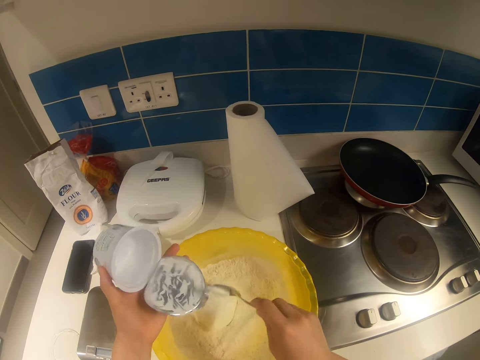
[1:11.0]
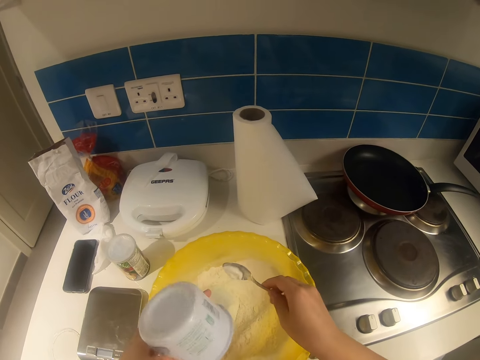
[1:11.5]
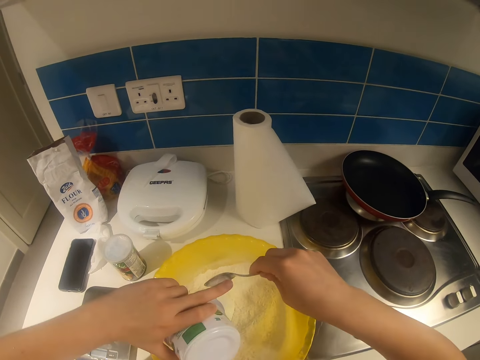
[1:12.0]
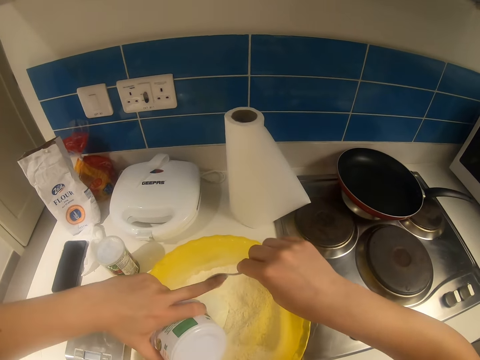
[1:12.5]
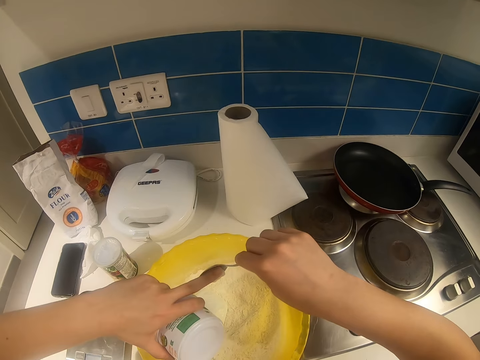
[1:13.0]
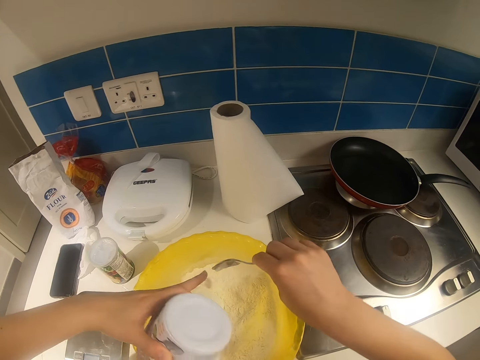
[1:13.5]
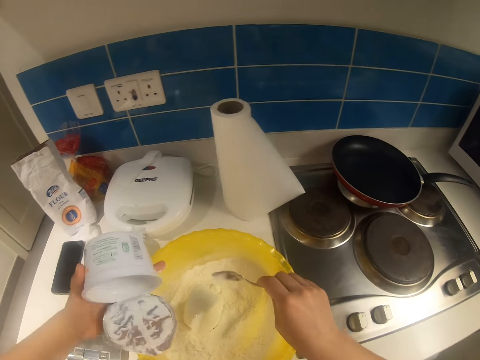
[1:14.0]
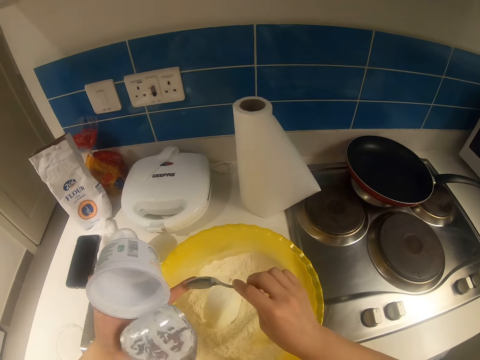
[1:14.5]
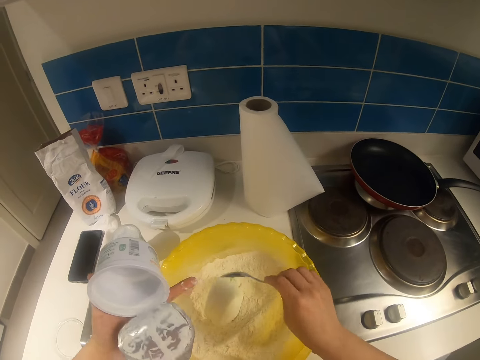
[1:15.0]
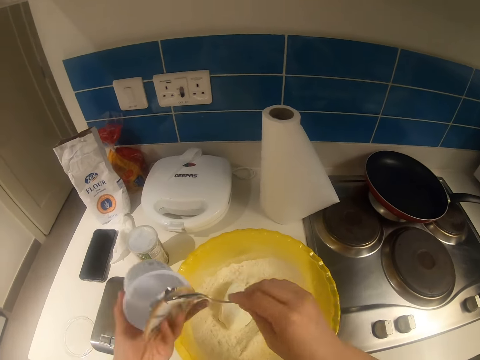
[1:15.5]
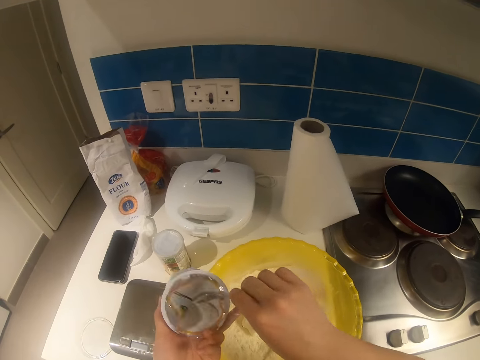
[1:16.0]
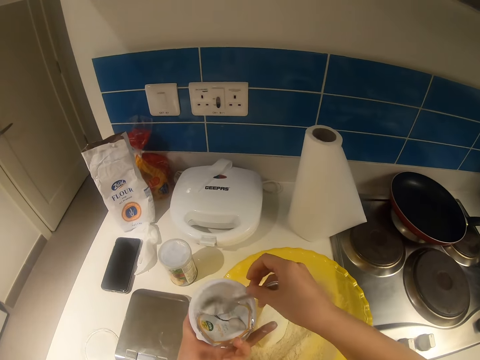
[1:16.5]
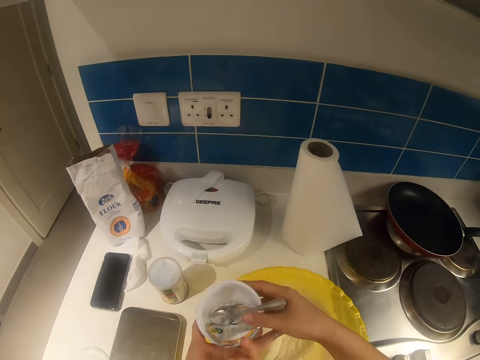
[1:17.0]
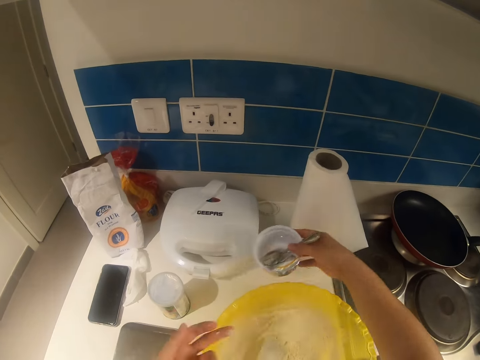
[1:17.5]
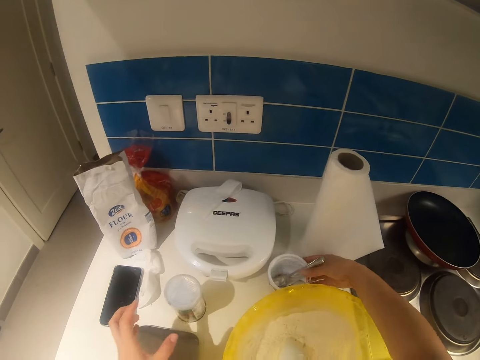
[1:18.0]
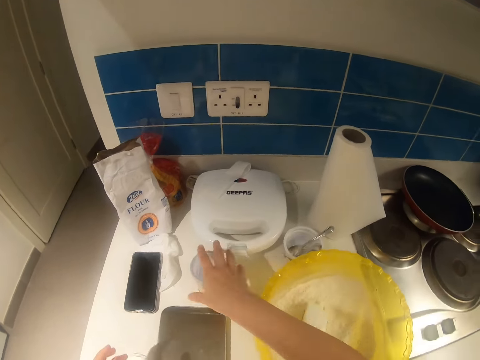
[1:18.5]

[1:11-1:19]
The camera wearer scoops cream from the spoon in her right hand with her left hand. She puts the spoon in her right hand in the container in her left hand. She passes the container in her left hand to her right hand. She places the container in her right hand on the kitchen counter.

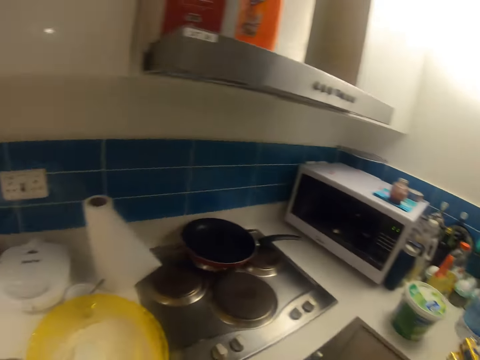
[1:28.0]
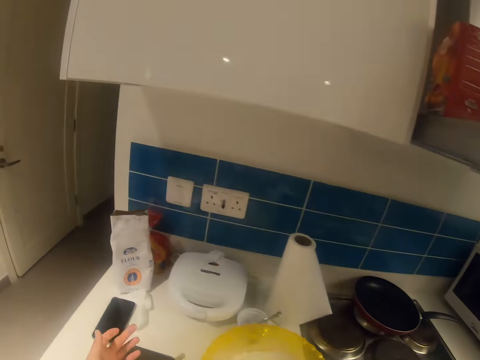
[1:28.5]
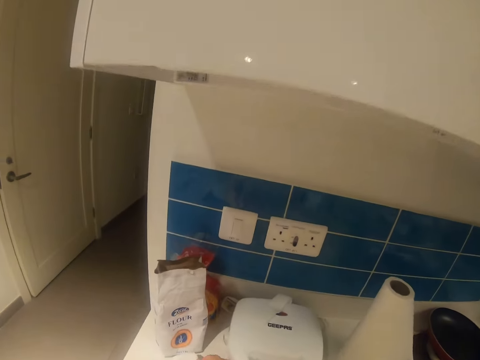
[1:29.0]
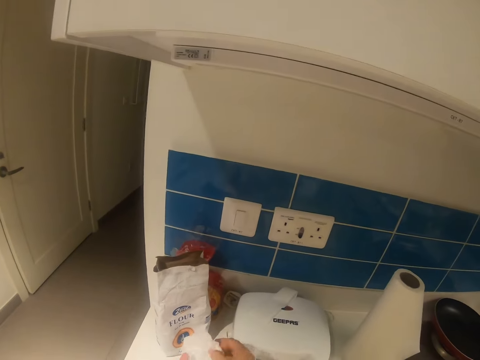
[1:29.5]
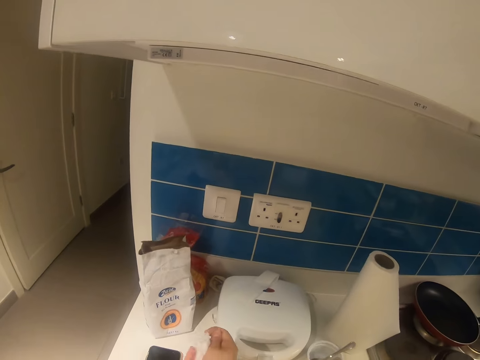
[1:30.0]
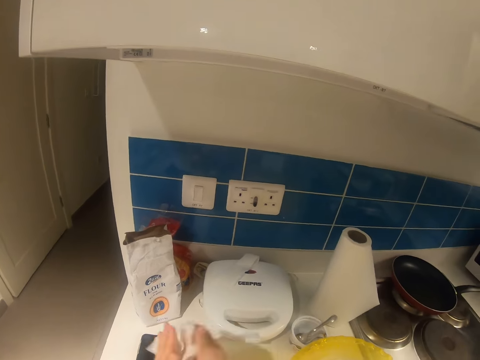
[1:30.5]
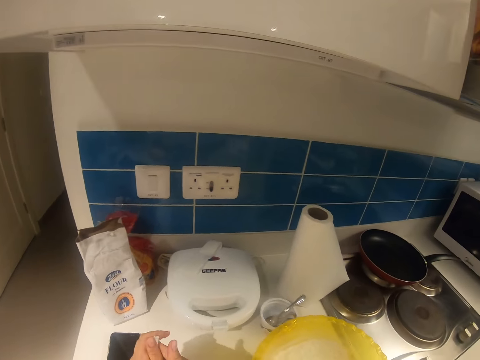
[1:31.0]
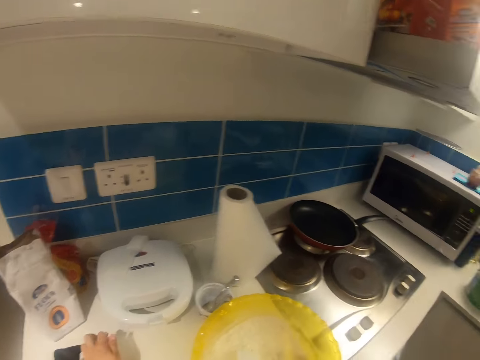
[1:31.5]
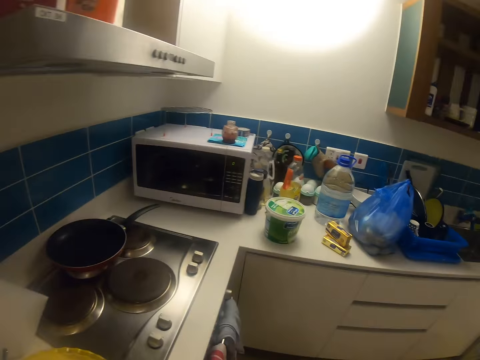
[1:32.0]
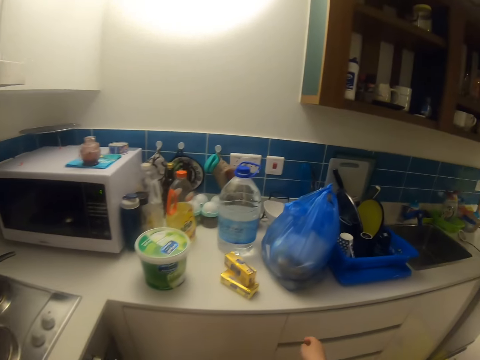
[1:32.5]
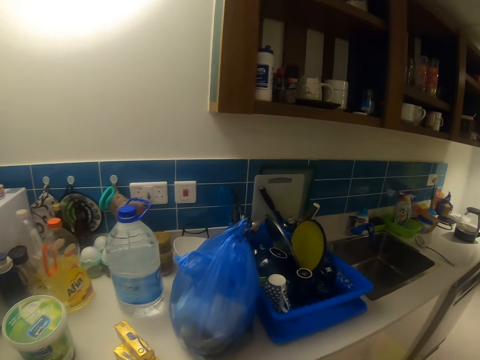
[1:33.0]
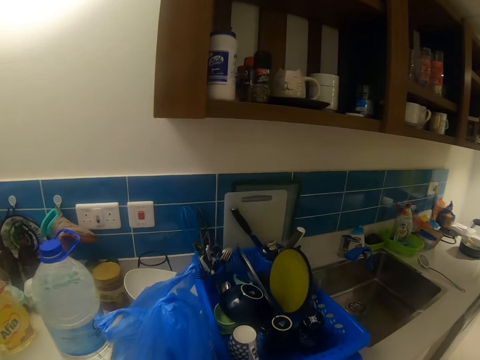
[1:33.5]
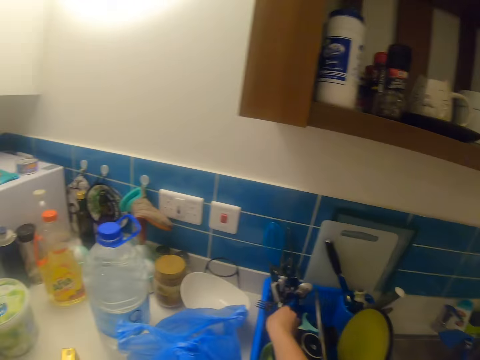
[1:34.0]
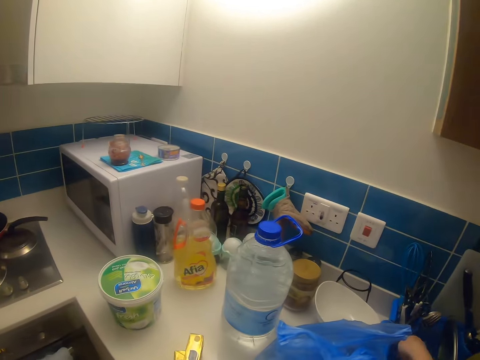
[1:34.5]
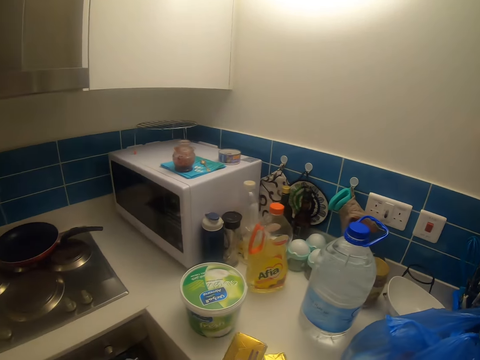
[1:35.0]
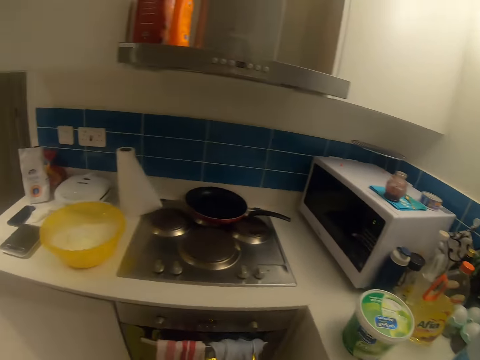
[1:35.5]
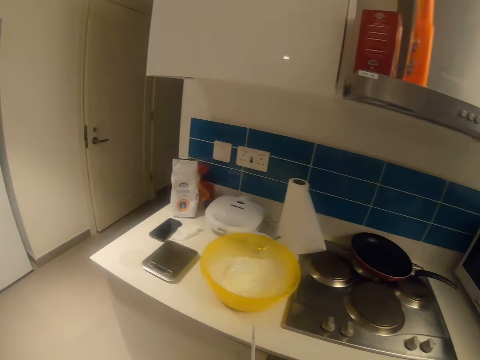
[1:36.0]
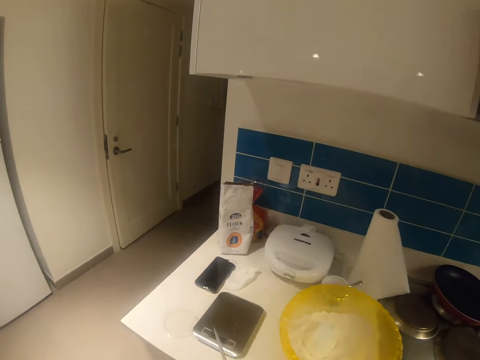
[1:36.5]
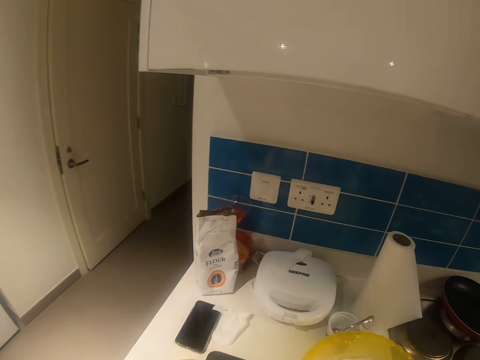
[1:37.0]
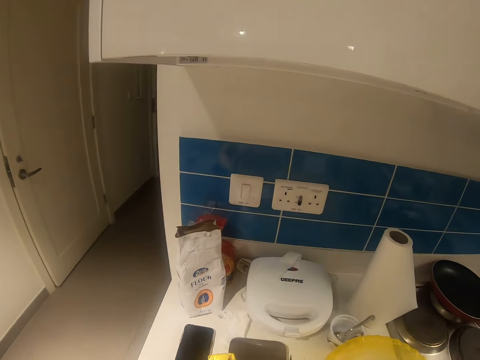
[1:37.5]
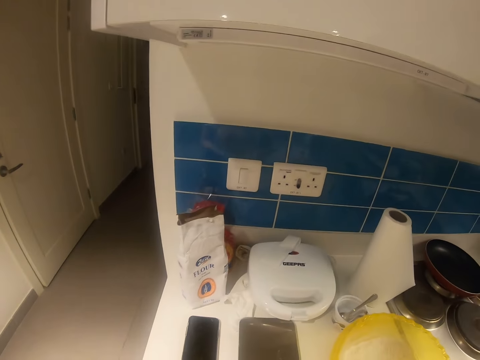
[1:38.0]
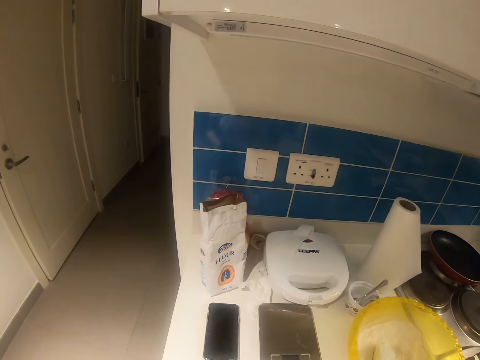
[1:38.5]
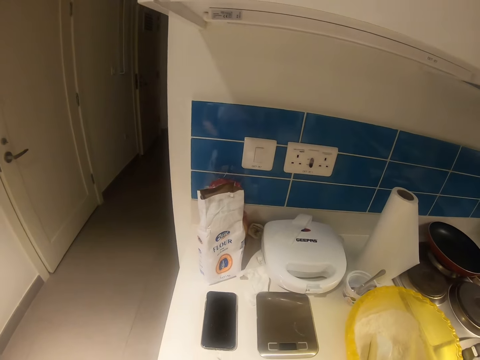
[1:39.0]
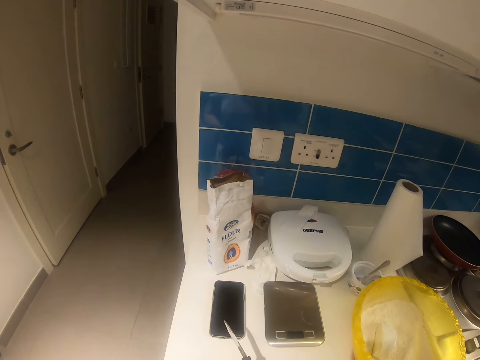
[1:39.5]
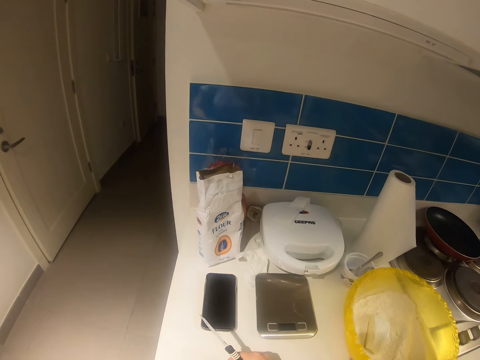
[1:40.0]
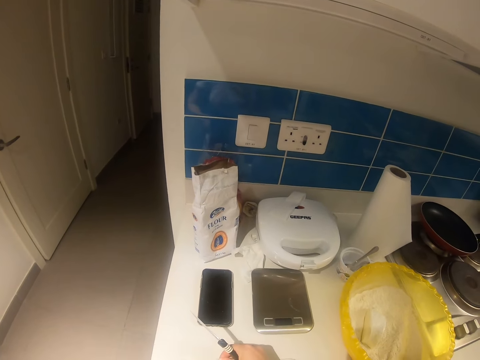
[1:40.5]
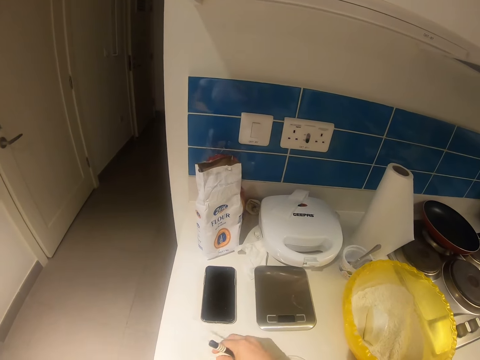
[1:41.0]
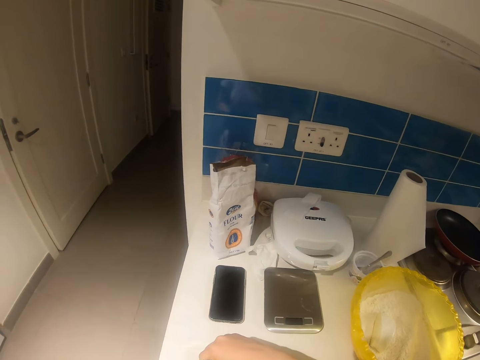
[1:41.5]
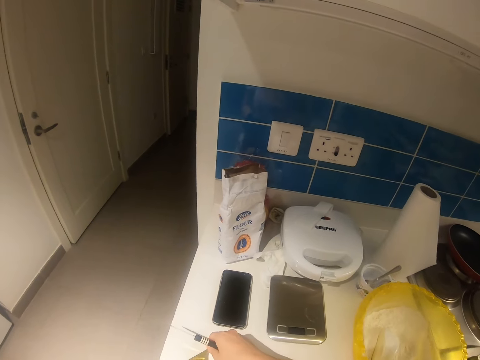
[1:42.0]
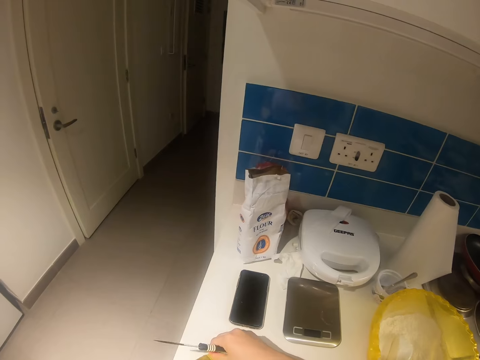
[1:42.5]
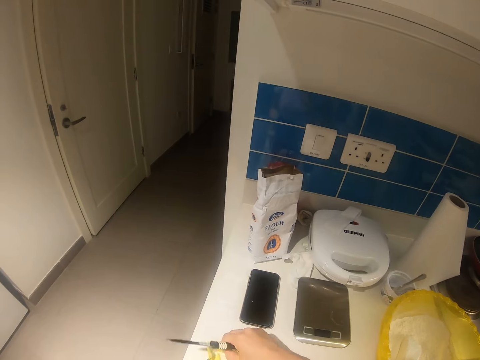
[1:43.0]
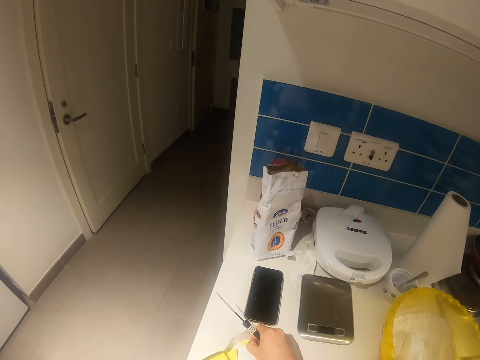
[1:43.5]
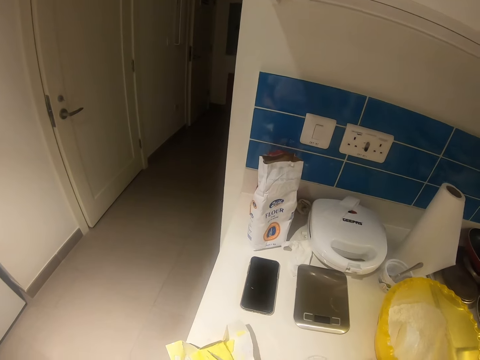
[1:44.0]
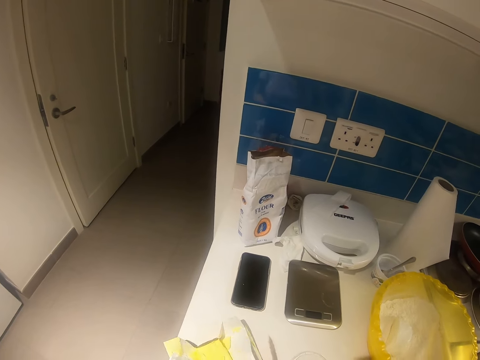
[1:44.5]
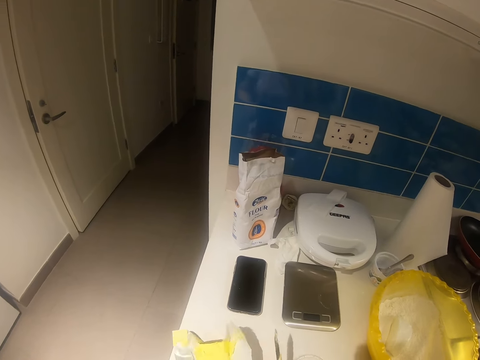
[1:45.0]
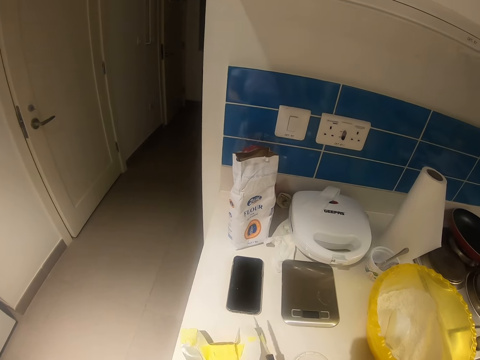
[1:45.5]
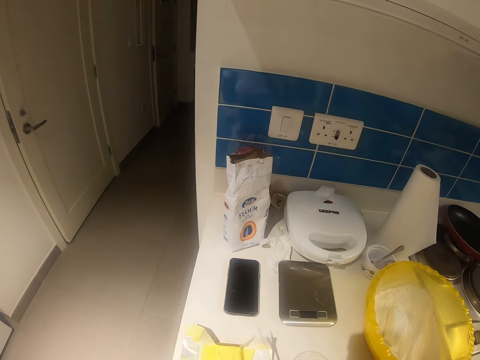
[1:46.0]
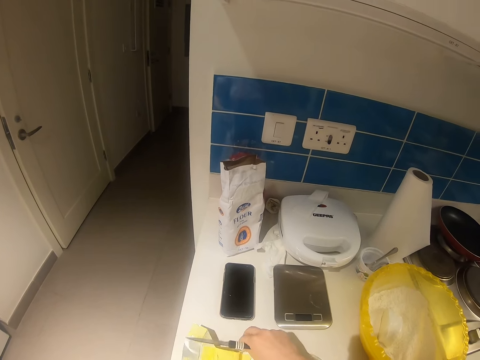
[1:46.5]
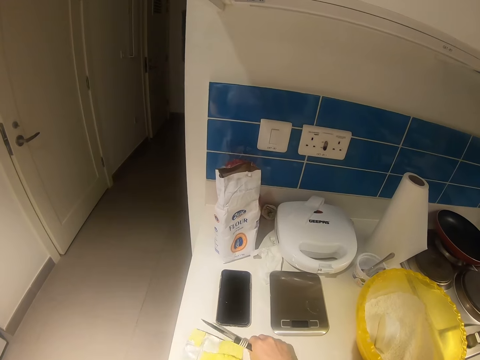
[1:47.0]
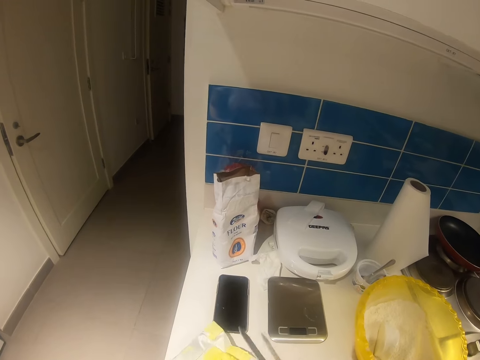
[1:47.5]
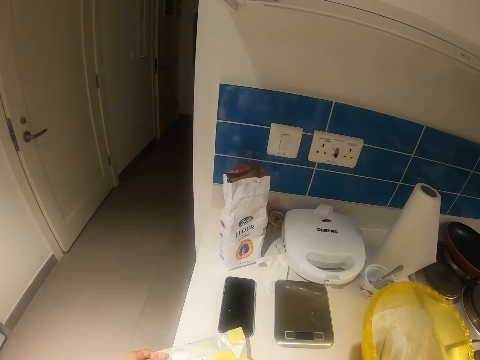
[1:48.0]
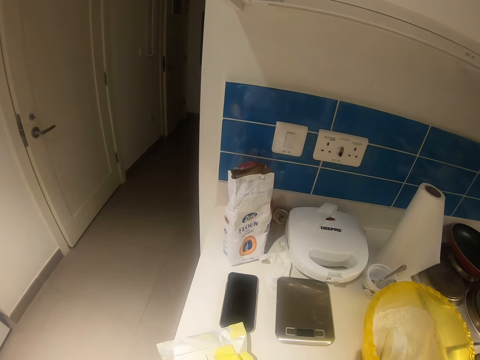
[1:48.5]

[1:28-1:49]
The camera wearer picks up a tissue paper from the counter with her right hand. She wipes her hands with the tissue paper. She walks in the kitchen. She picks up a knife from a rack with her right hand. She picks up a pack of butter laying on the counter with her left hand. She puts the butter on the table. She unwraps the pack of butter with her hands.
